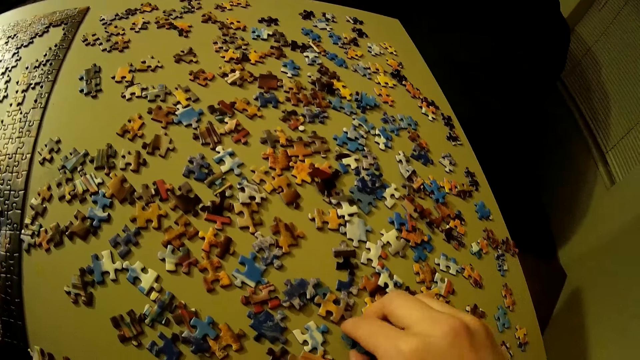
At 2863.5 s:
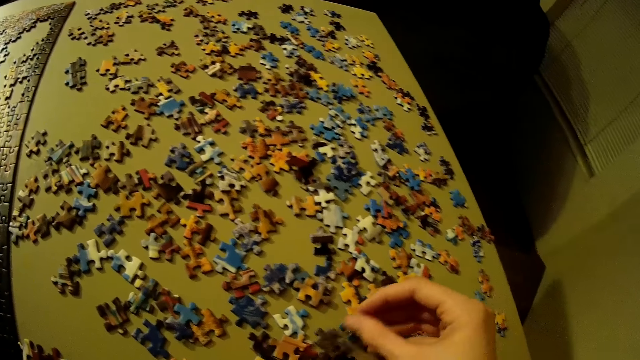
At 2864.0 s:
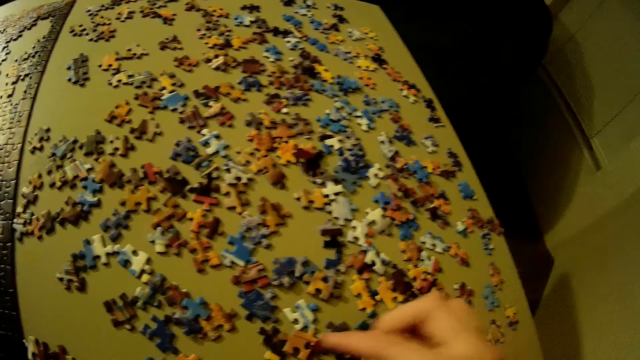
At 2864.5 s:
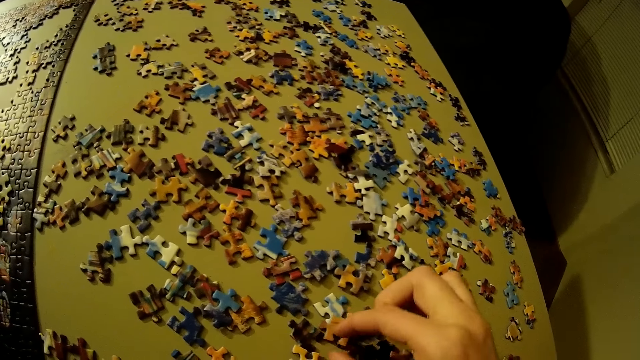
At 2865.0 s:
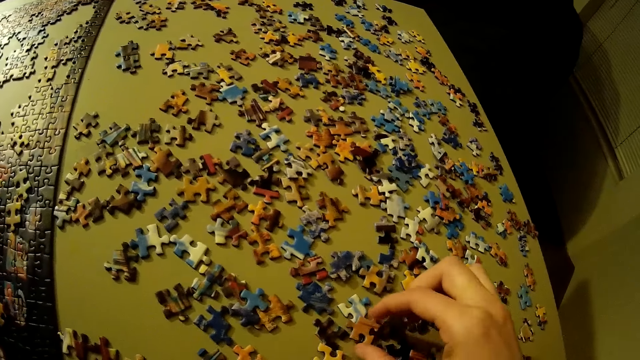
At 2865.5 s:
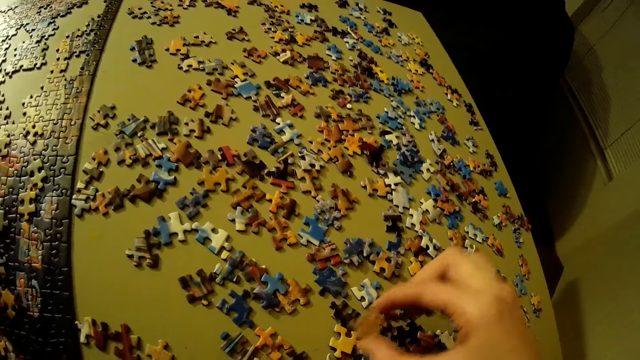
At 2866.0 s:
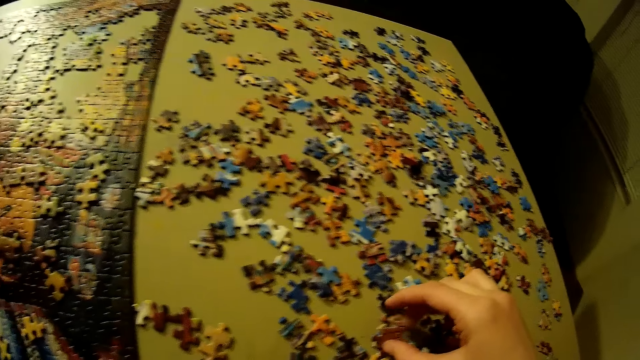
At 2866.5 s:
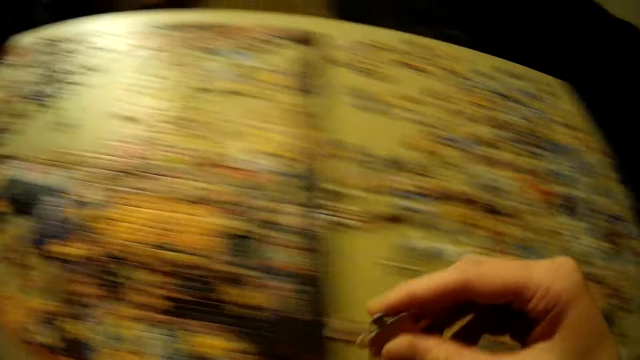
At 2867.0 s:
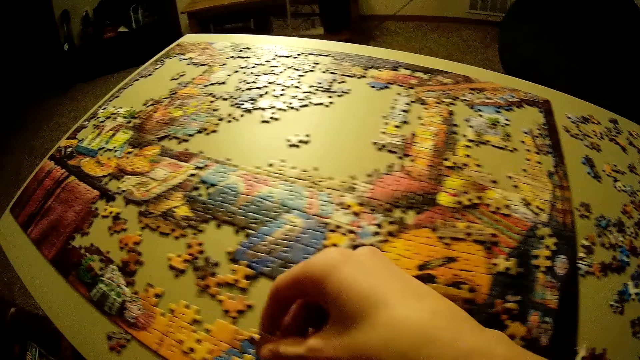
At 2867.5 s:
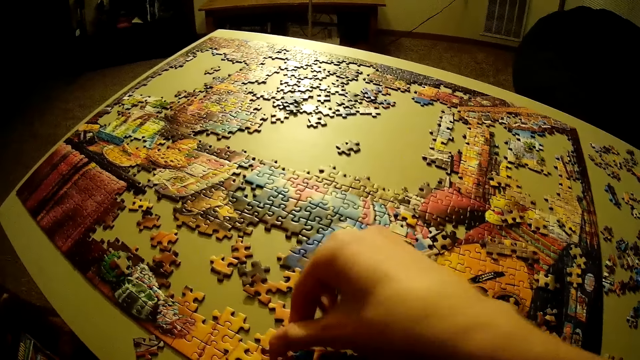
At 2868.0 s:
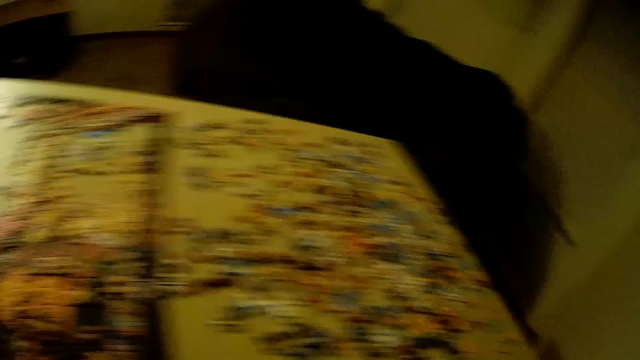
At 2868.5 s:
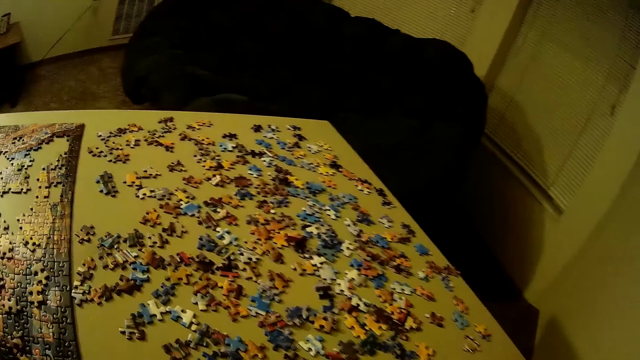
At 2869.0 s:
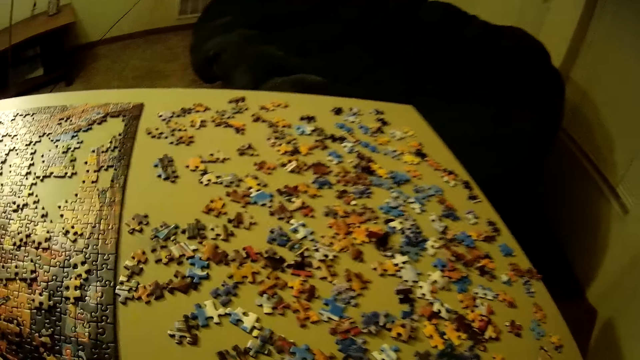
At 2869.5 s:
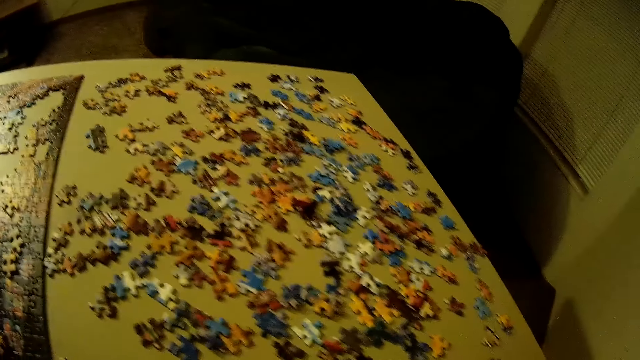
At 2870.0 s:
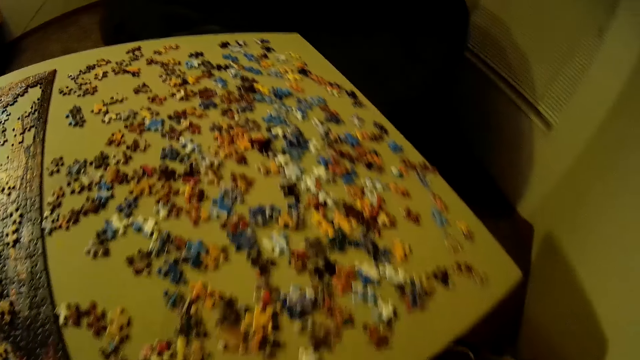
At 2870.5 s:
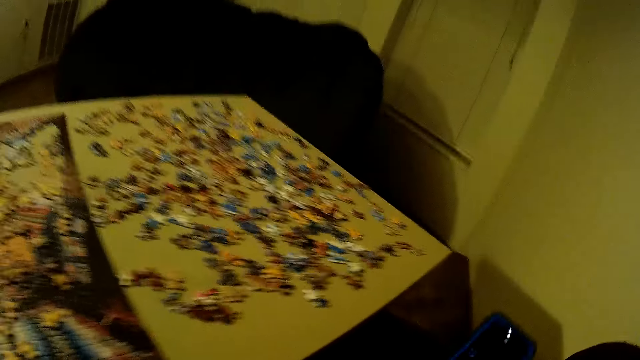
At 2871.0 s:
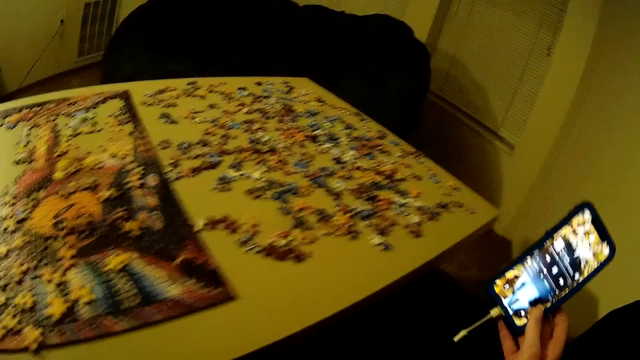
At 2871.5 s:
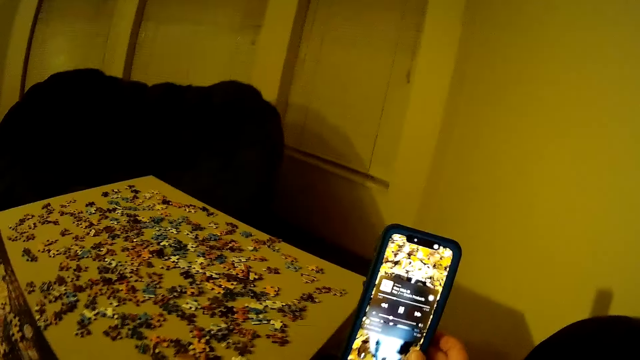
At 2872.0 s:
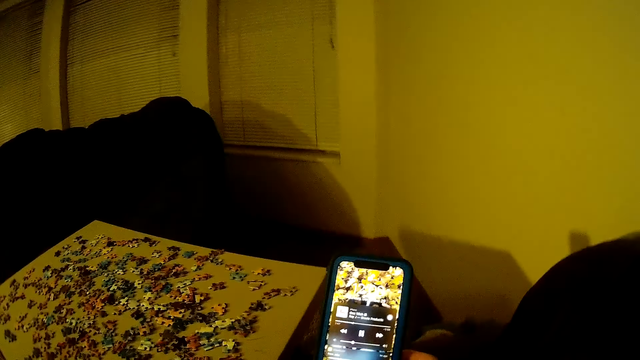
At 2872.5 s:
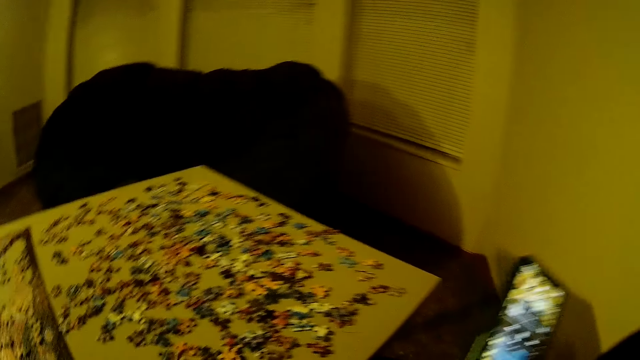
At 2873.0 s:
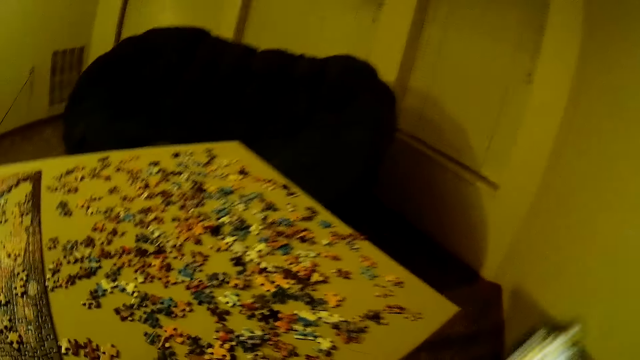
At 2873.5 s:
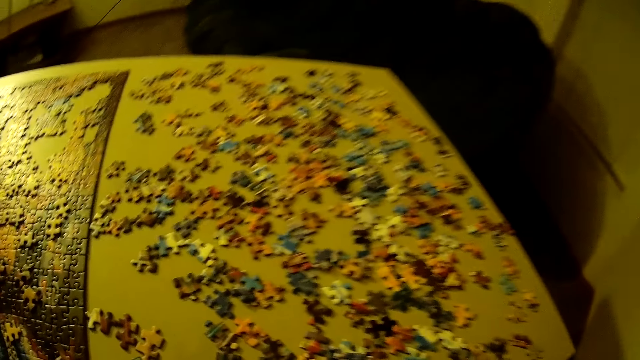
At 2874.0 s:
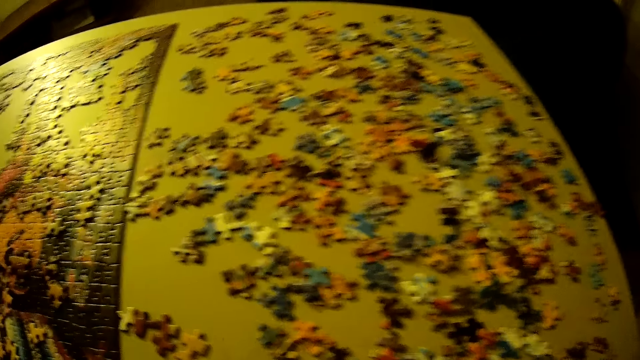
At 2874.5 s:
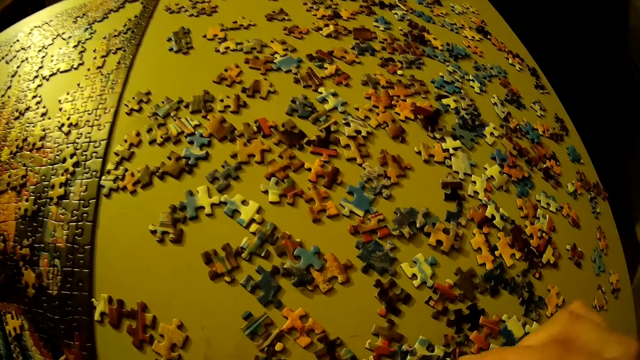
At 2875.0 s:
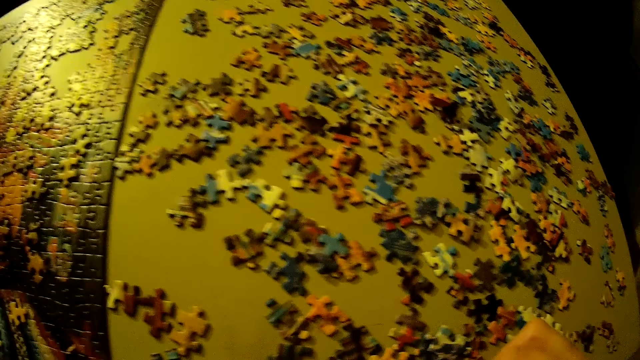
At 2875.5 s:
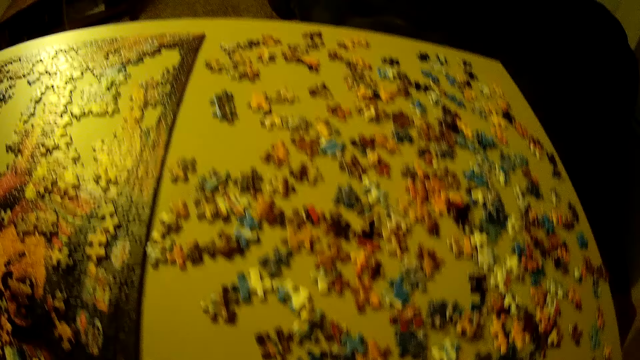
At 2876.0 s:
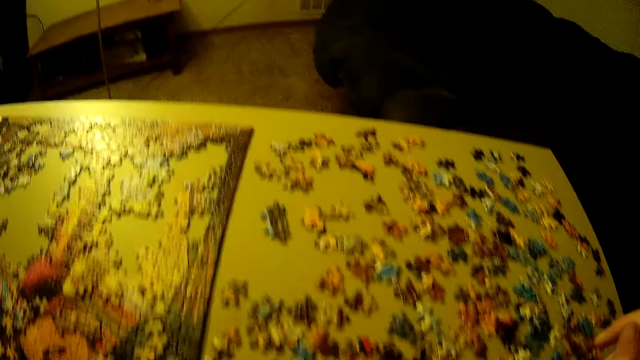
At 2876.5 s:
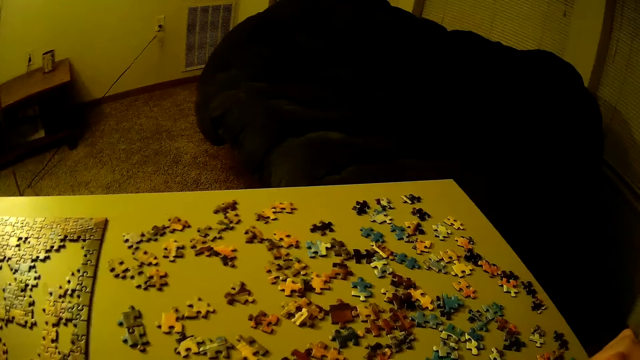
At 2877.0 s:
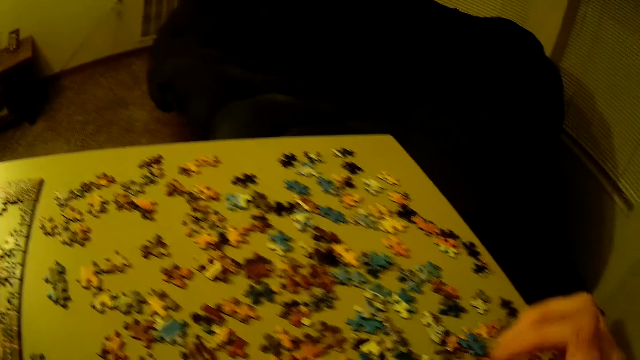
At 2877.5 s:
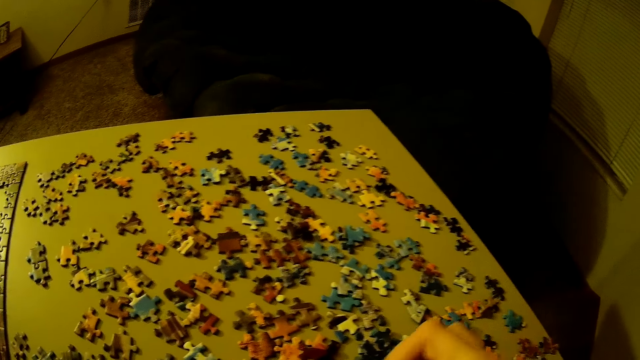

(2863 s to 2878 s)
The camera wearer picks up a piece from the table. He picks up another piece of puzzle on the table. He arranges the puzzle pieces. He places the pieces of puzzle on the table. He picks up the phone on the couch. He looks at the phone. He drops the phone on the couch. He looks at the table. He picks up a piece of puzzle from the table. He moves the pieces of puzzle on the table with his hand.

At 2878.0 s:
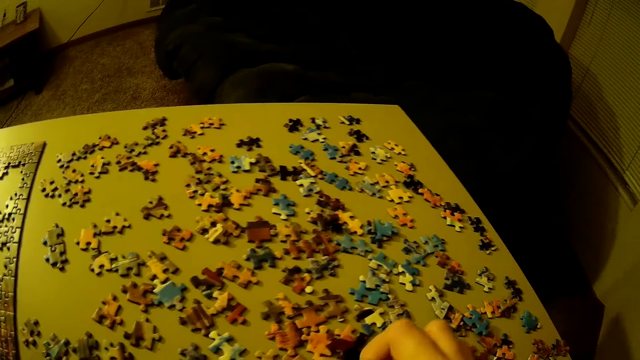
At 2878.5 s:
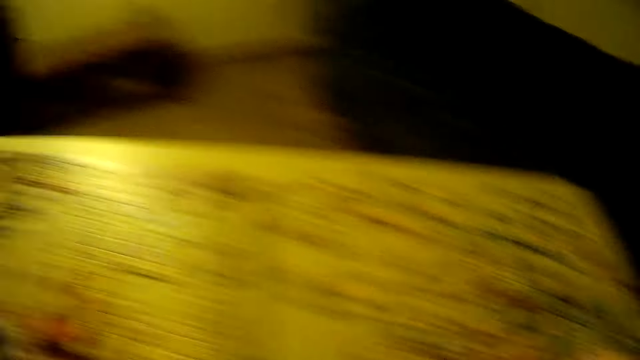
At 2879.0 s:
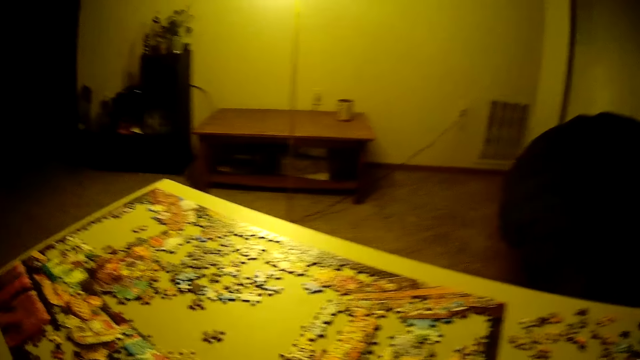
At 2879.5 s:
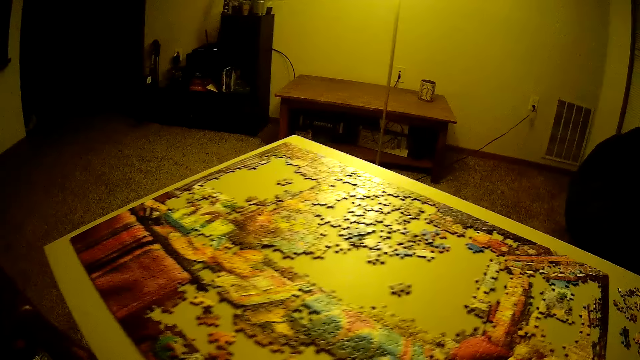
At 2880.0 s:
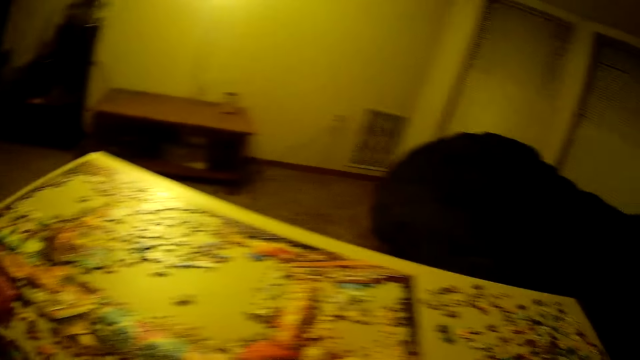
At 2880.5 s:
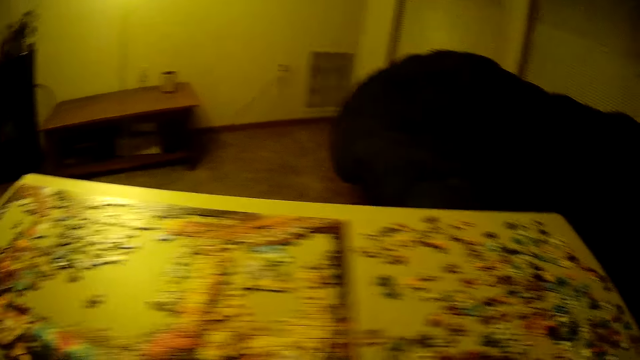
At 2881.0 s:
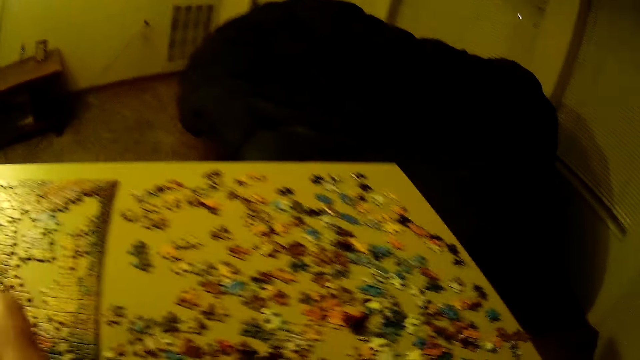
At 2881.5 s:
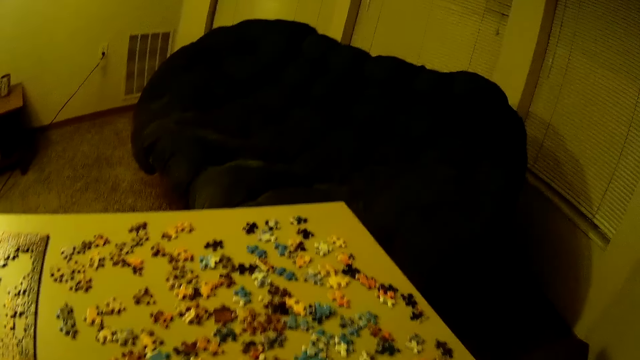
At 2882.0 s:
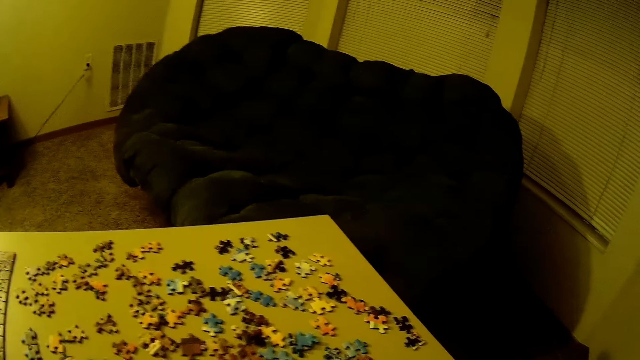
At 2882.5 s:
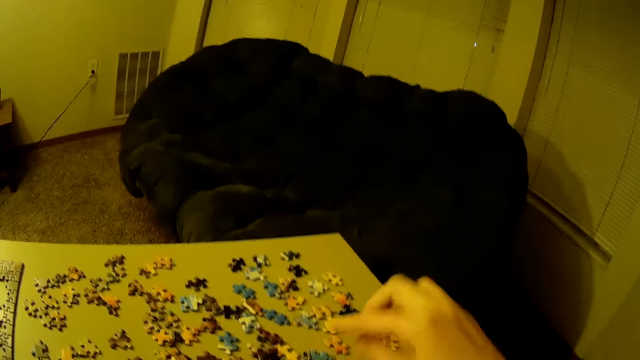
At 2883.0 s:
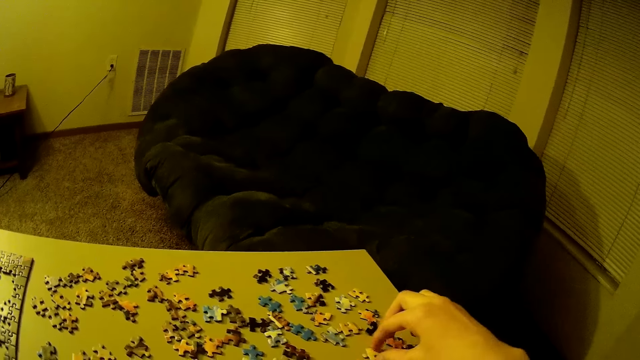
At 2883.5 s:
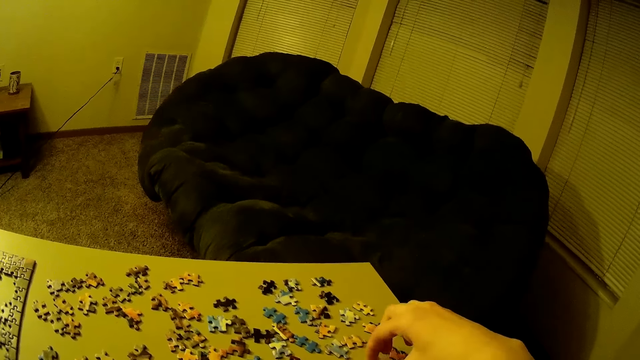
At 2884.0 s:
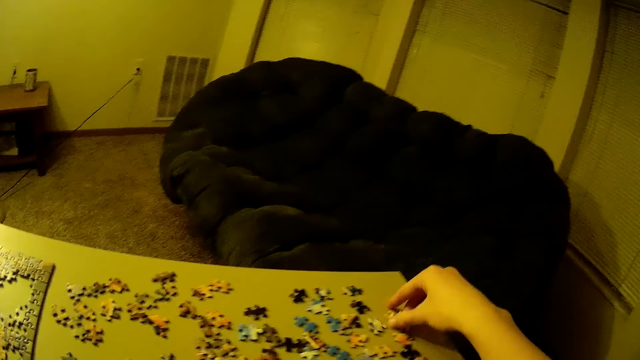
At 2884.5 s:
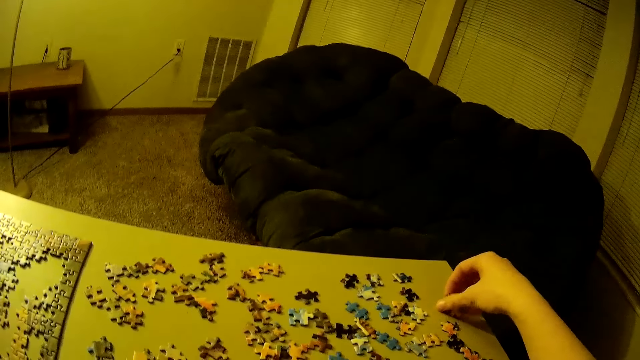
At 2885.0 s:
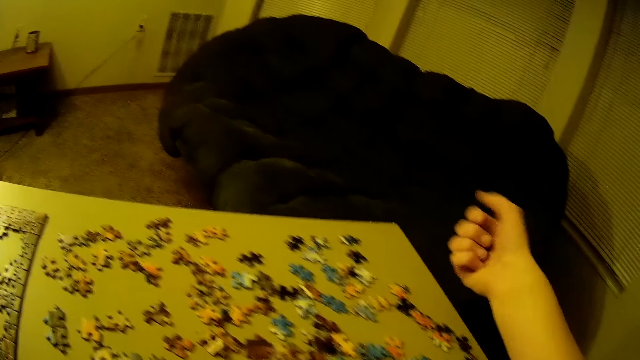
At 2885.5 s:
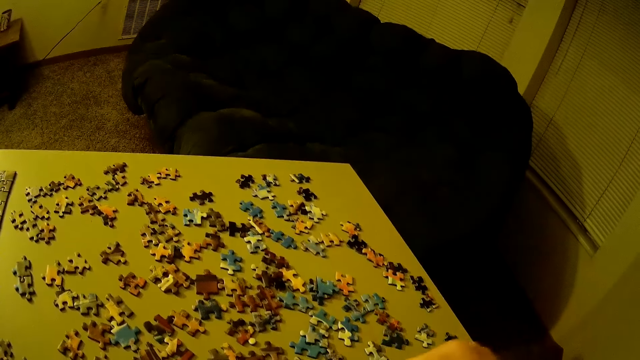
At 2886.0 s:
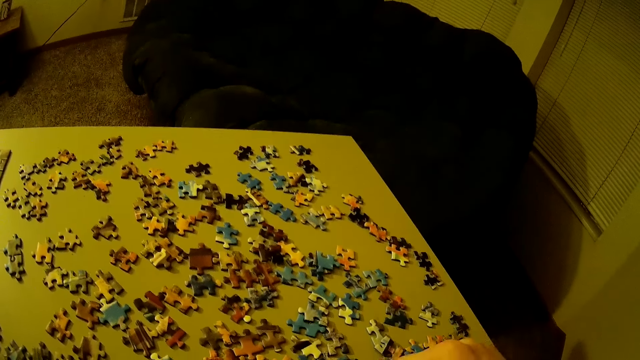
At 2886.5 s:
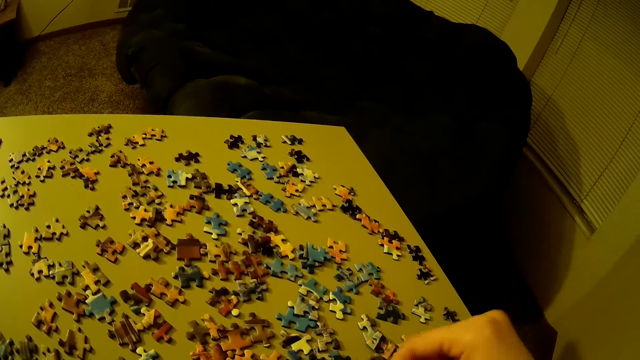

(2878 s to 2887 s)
The camera wearer picks up a piece from the table. They pick up another piece of puzzle on the table.
